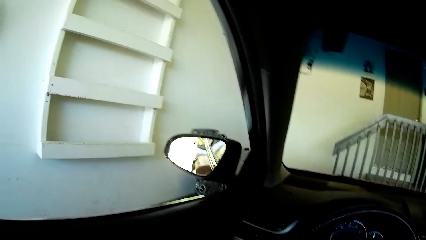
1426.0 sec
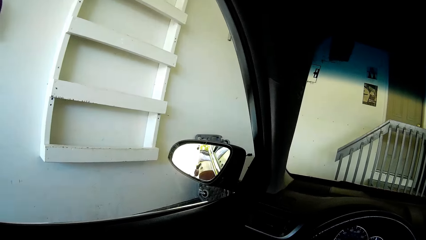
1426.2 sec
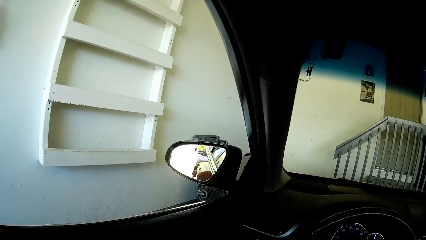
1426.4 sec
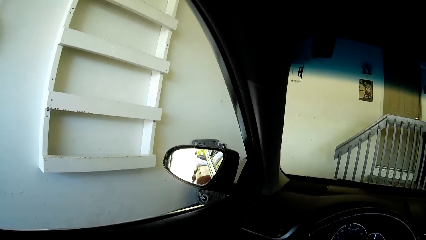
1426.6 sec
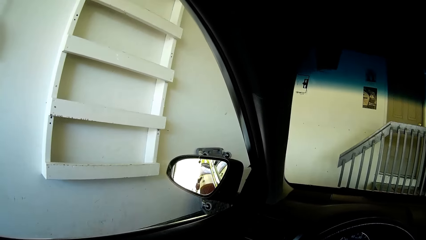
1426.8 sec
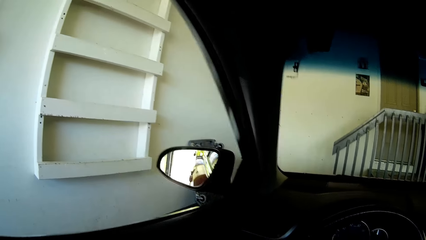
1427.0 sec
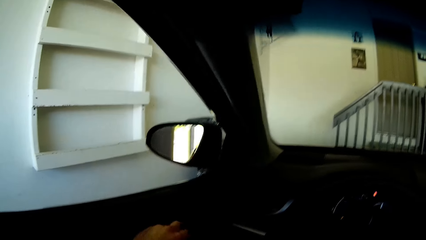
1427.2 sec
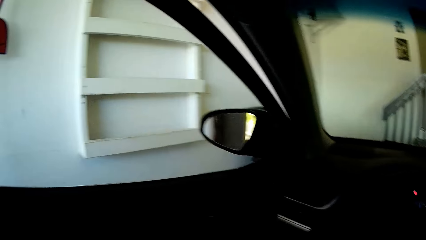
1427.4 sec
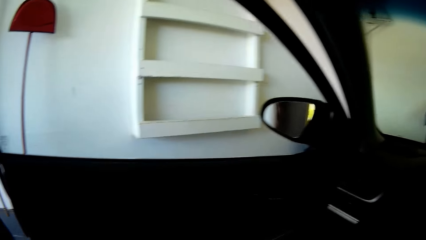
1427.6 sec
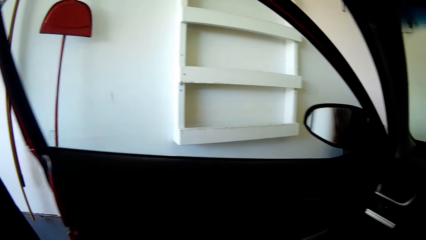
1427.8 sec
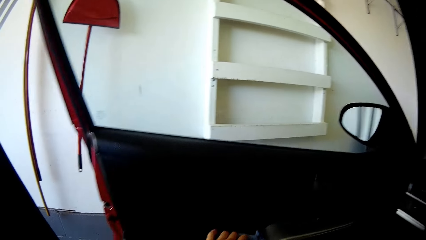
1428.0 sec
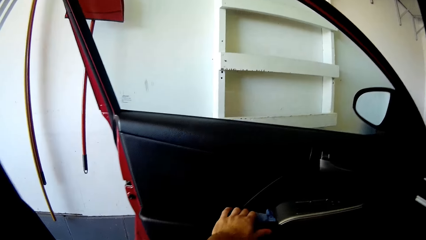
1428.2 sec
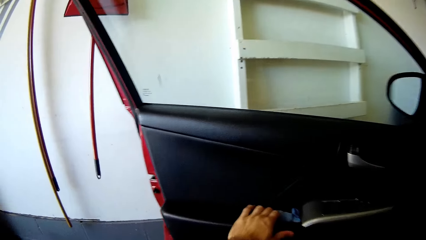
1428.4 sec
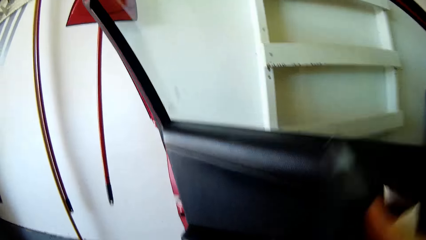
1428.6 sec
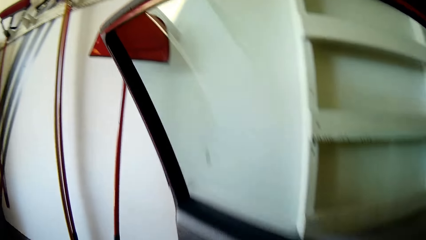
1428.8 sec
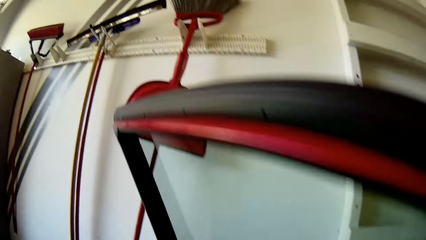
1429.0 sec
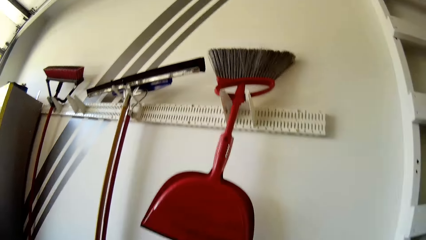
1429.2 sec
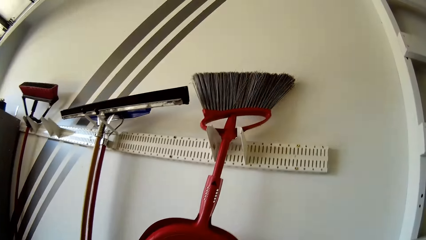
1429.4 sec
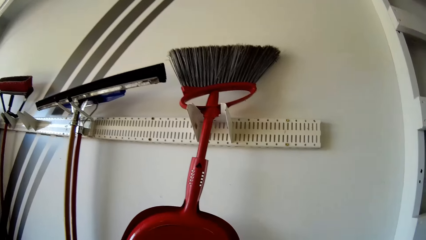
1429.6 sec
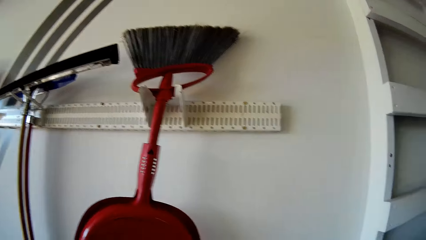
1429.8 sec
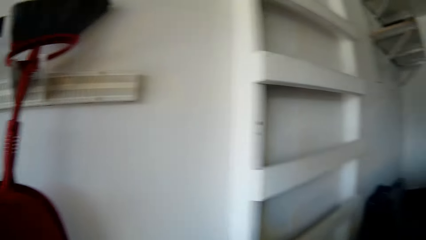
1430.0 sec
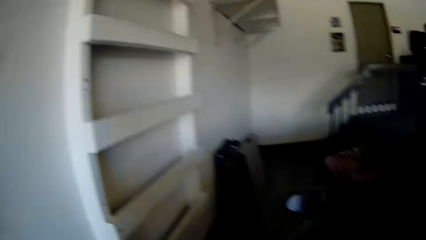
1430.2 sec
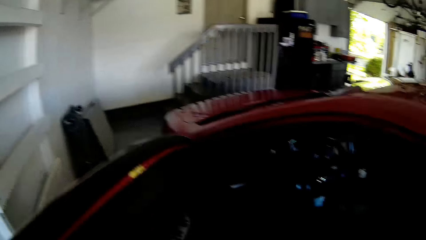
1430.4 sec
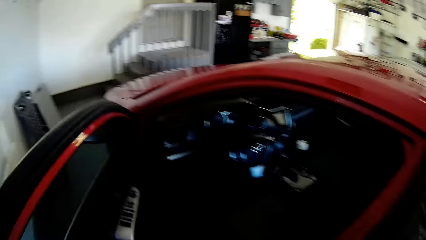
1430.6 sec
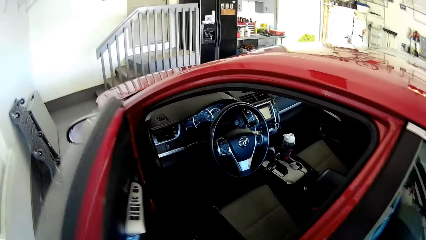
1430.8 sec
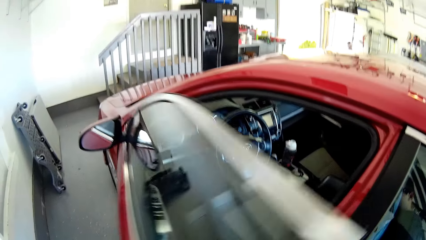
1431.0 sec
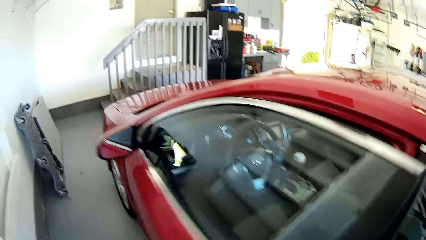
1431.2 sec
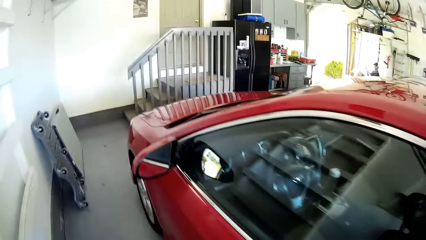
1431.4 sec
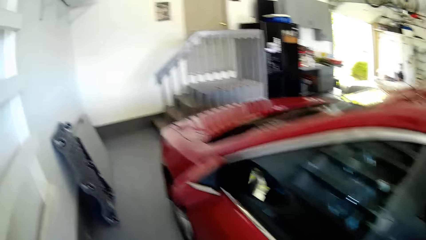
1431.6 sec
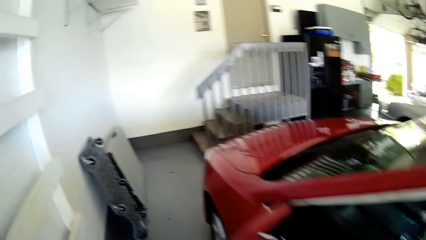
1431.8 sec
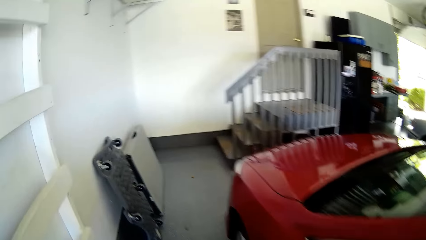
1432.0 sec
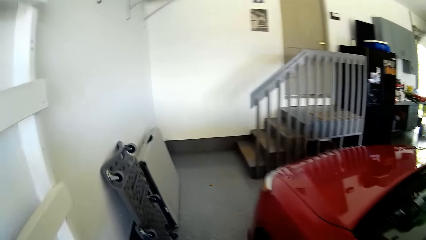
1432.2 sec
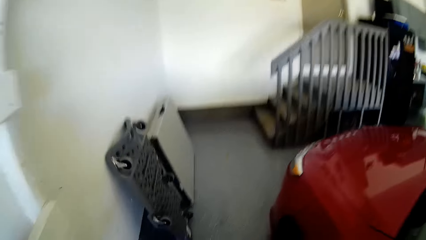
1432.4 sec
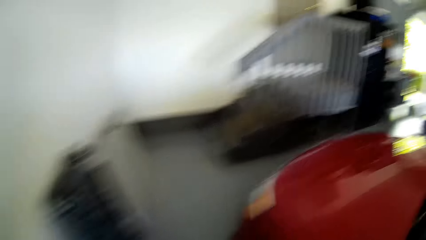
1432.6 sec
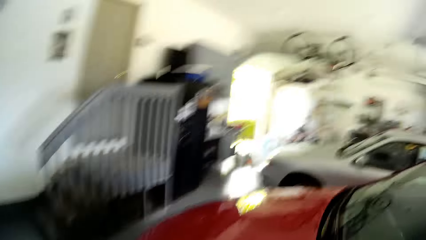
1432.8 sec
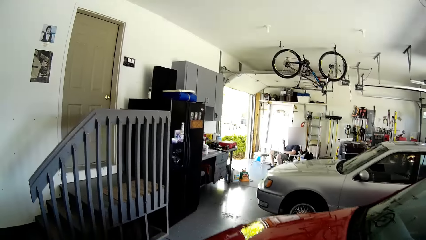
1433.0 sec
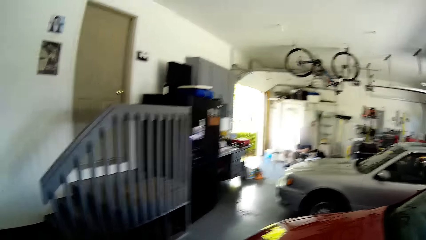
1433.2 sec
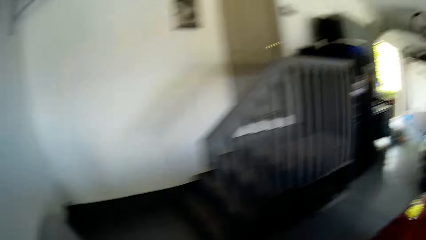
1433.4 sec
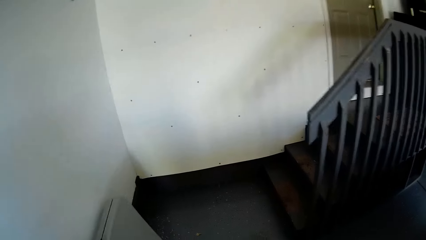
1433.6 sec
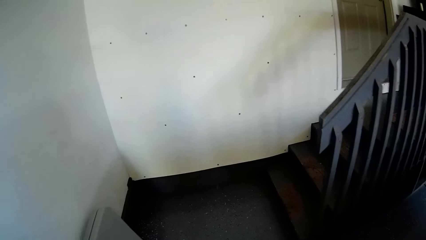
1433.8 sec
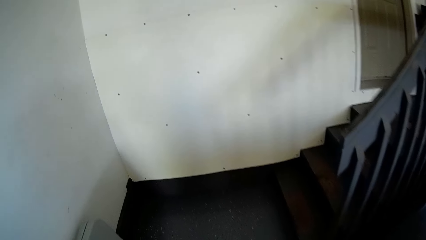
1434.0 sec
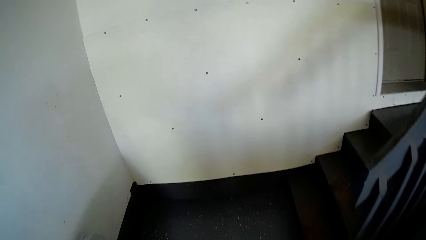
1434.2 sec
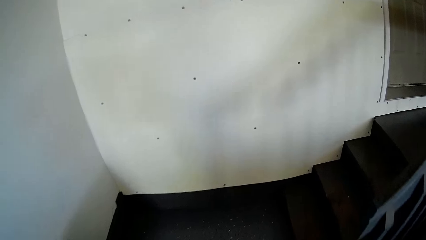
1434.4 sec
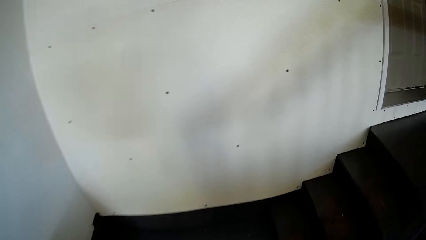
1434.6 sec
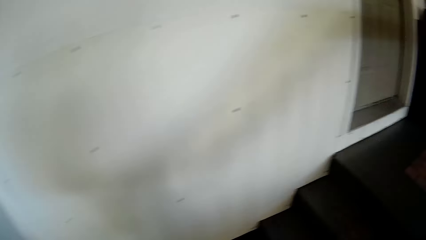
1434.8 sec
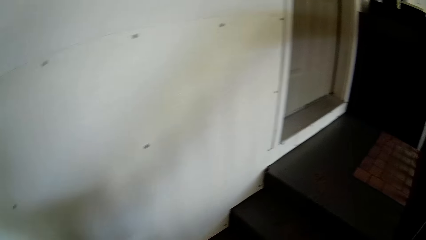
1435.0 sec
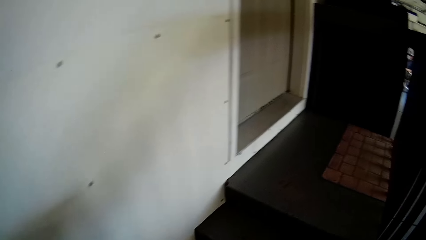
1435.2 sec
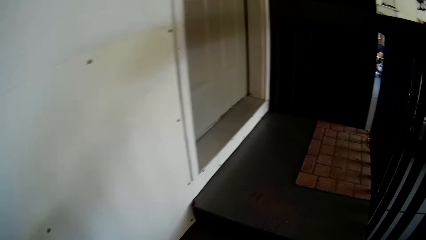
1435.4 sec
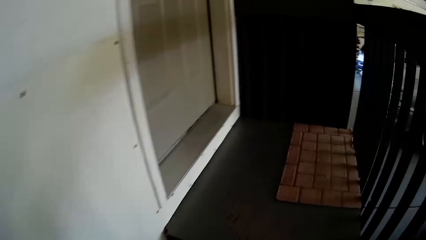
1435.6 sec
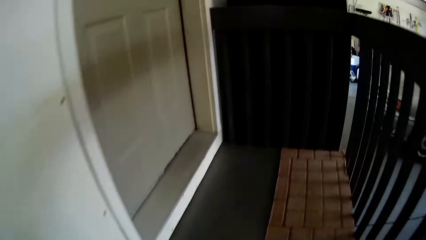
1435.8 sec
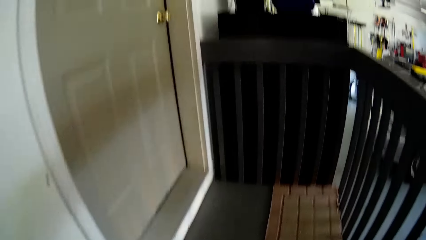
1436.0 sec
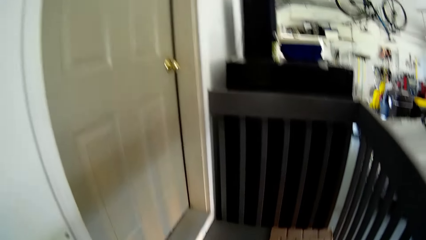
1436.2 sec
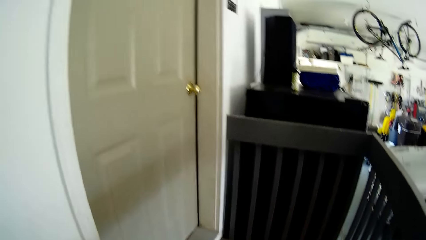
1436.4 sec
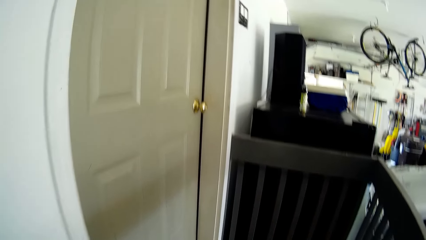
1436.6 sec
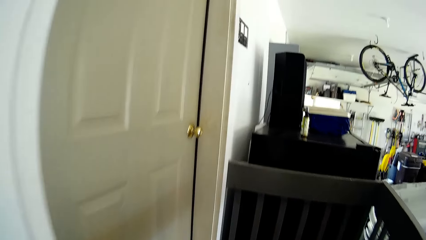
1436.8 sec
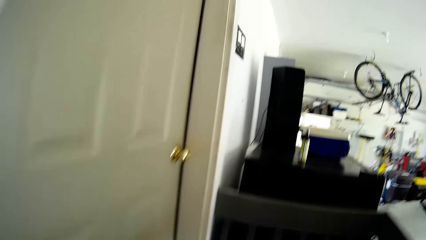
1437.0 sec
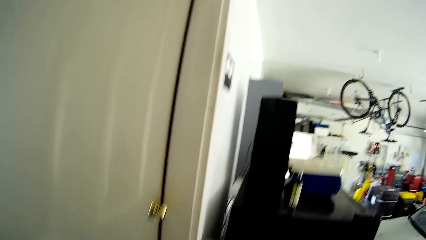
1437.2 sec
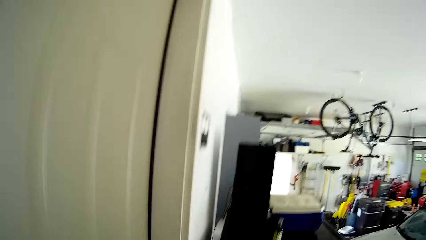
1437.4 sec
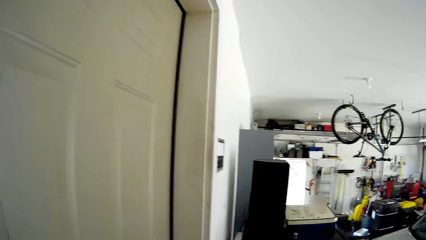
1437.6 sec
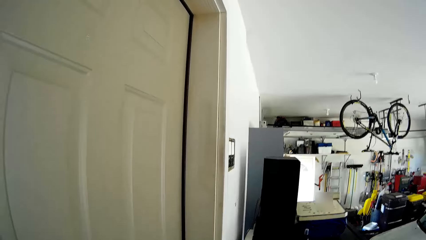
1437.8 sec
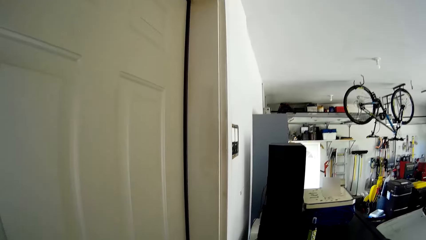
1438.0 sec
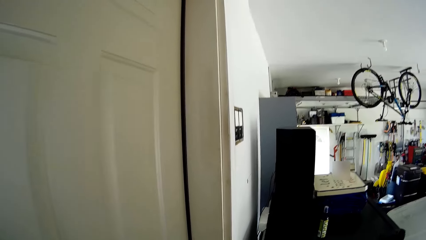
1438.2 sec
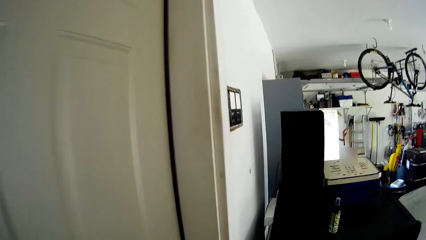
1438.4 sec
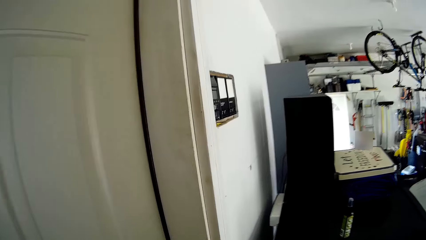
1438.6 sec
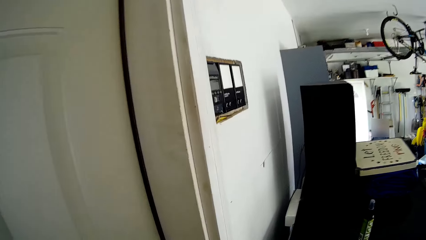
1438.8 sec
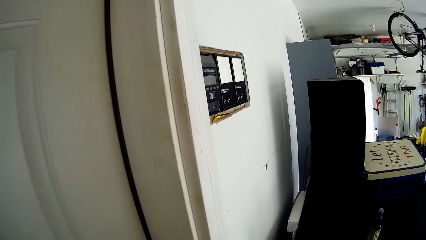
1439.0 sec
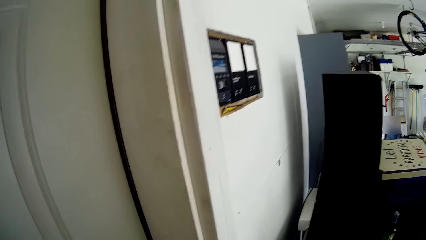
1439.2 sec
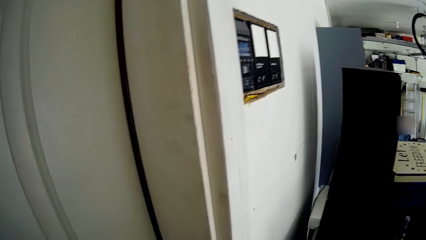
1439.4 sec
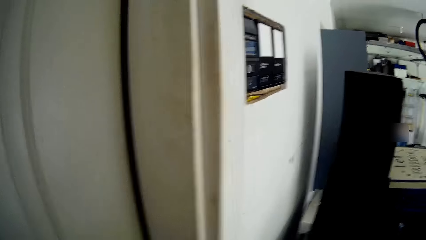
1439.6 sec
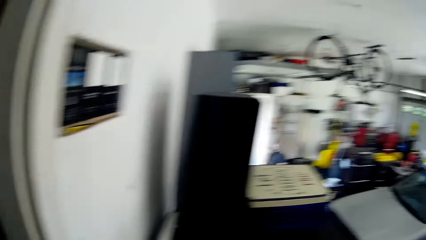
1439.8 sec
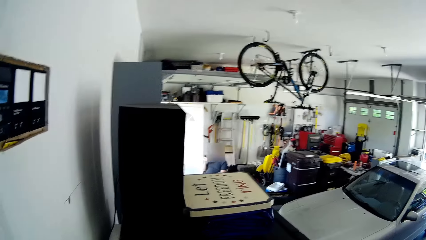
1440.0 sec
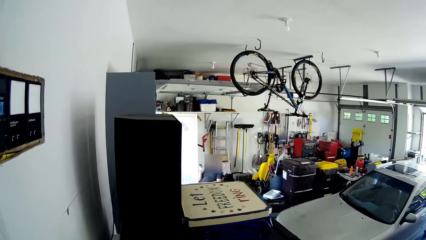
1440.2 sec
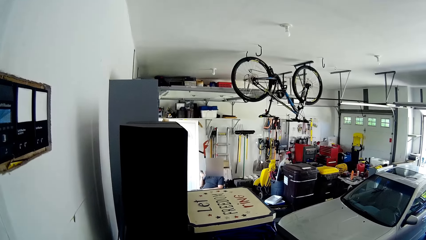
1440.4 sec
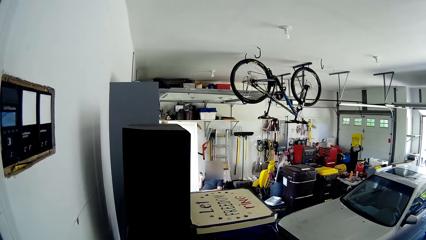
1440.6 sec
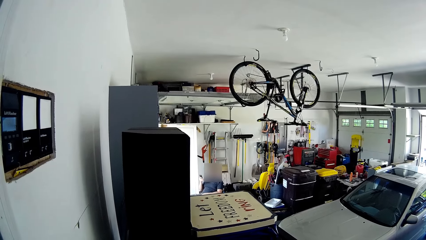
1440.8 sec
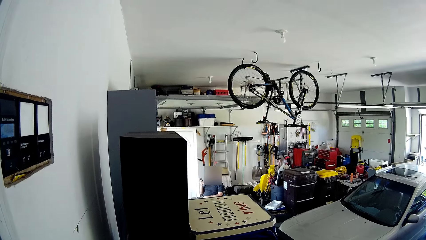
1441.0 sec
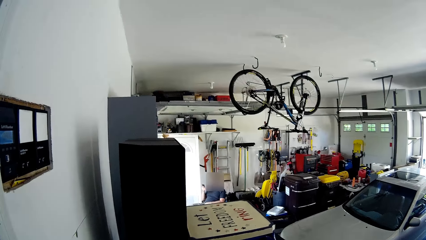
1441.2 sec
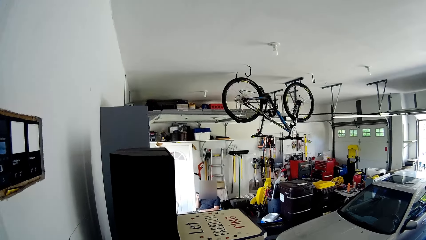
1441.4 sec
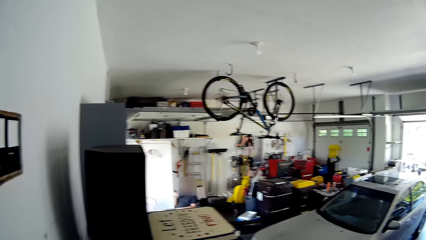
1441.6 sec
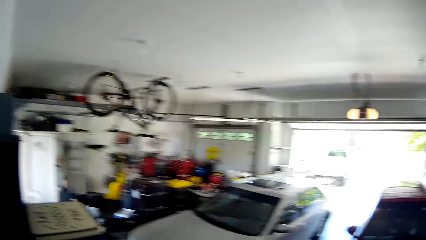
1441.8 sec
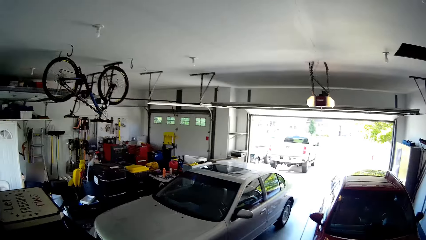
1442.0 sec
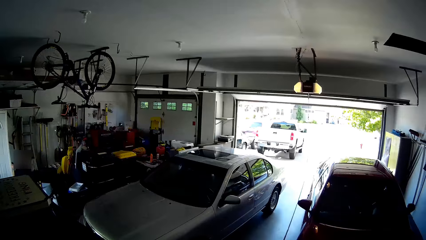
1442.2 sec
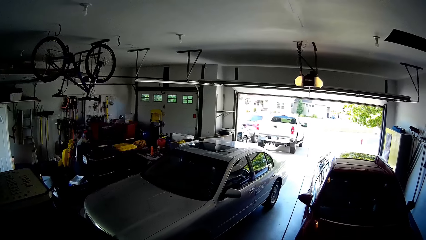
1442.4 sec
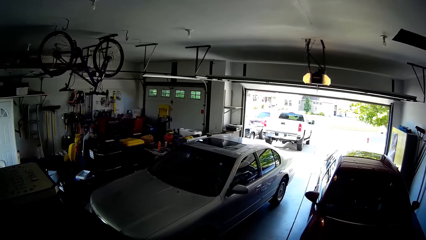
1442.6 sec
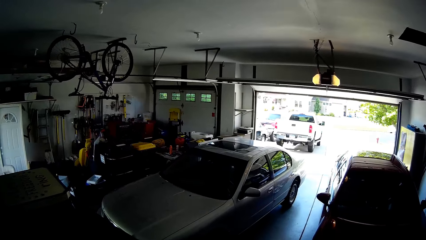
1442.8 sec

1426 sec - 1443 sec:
The camera wearer opens the car door. They alight from the car. They close the car door. They walk in the garage. They converse with a person. They walk up the stairs. They converse with the person. They unlock the door. The person converses with the camera wearer.
